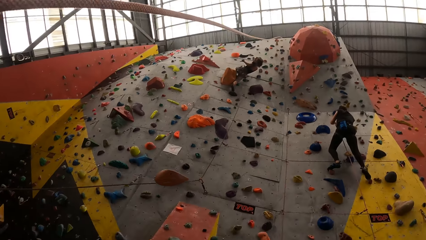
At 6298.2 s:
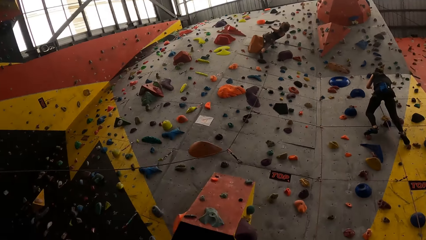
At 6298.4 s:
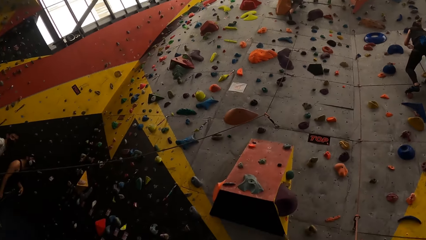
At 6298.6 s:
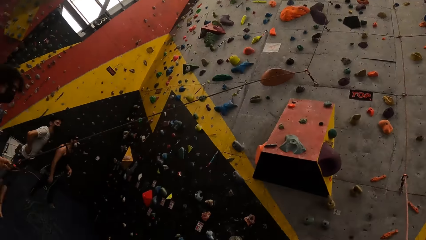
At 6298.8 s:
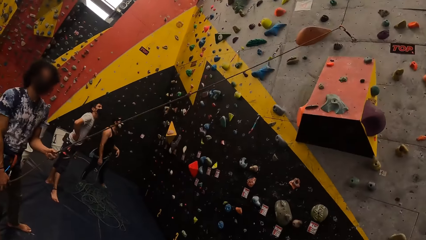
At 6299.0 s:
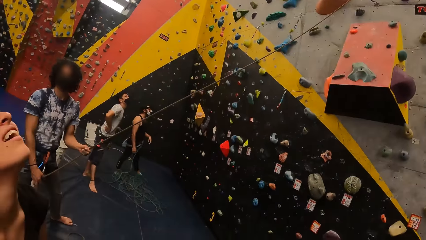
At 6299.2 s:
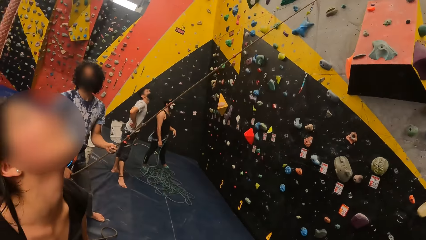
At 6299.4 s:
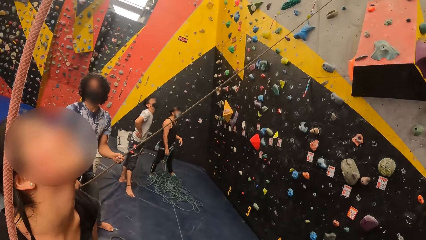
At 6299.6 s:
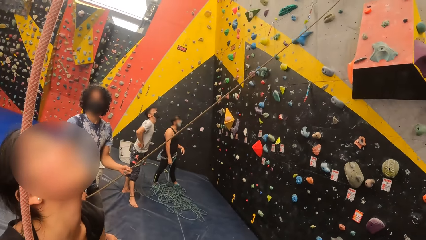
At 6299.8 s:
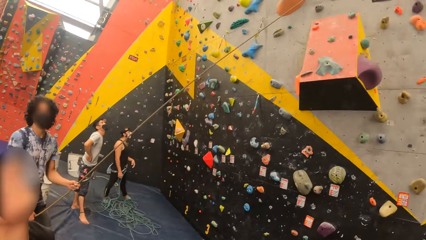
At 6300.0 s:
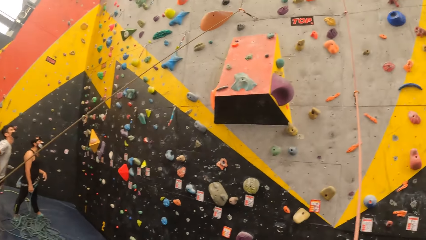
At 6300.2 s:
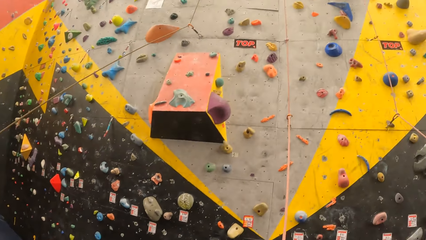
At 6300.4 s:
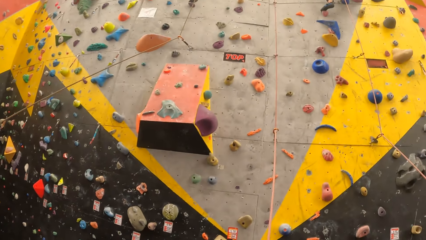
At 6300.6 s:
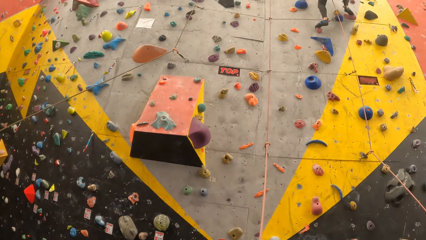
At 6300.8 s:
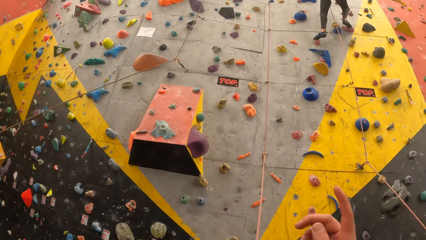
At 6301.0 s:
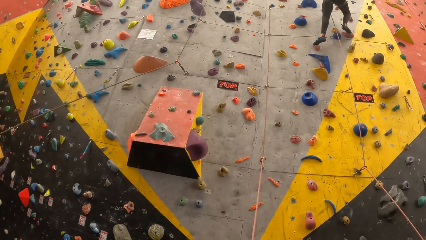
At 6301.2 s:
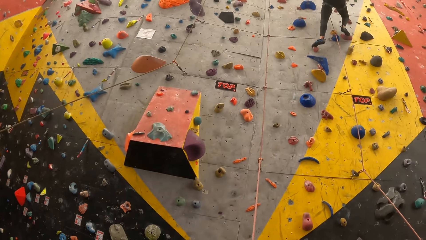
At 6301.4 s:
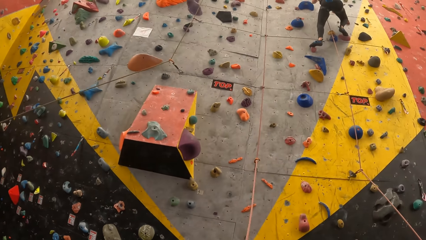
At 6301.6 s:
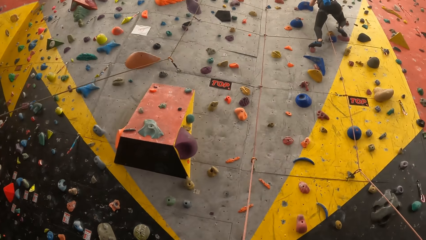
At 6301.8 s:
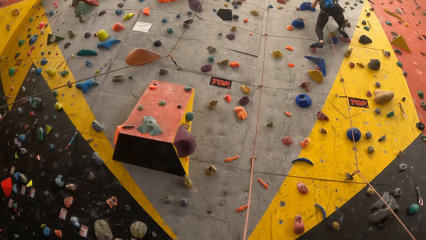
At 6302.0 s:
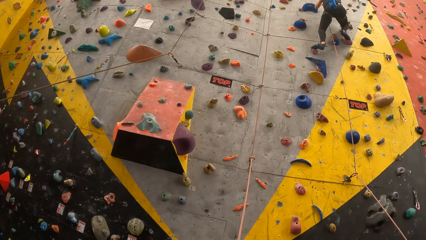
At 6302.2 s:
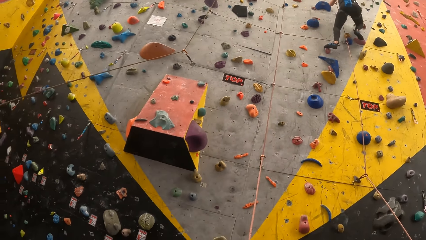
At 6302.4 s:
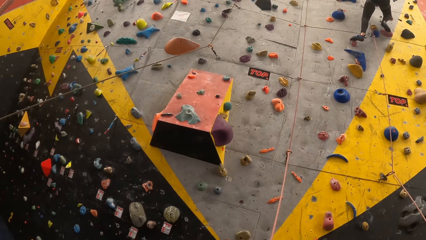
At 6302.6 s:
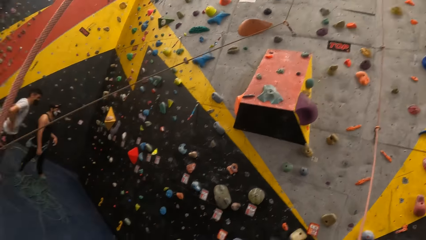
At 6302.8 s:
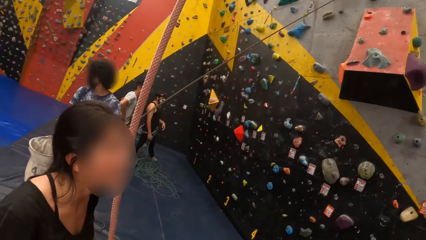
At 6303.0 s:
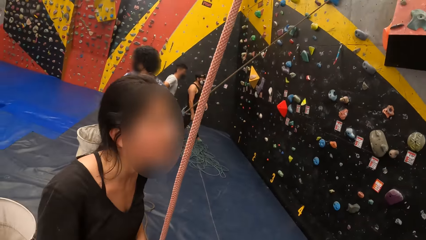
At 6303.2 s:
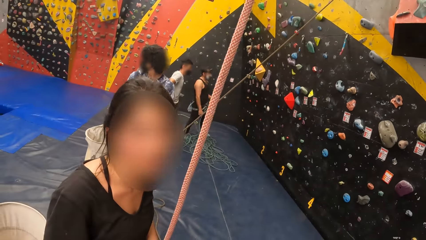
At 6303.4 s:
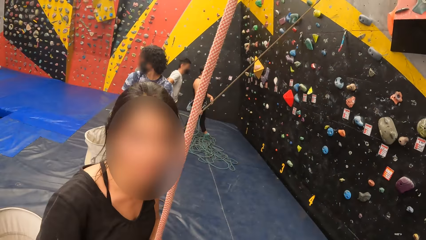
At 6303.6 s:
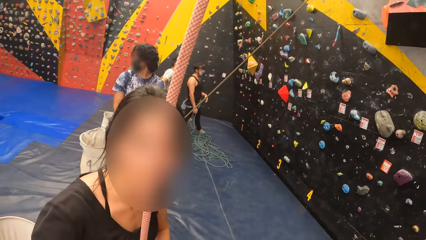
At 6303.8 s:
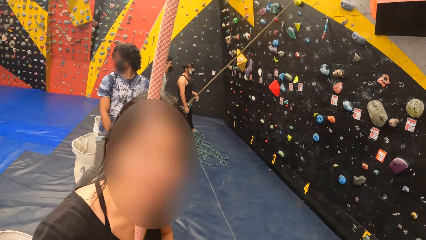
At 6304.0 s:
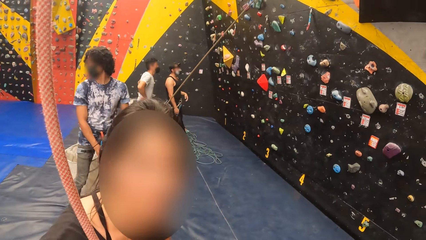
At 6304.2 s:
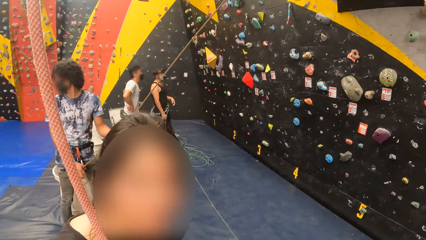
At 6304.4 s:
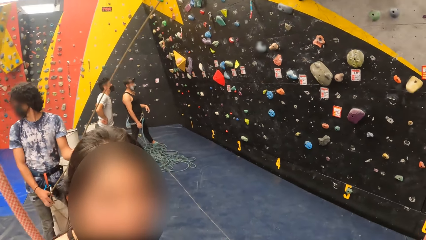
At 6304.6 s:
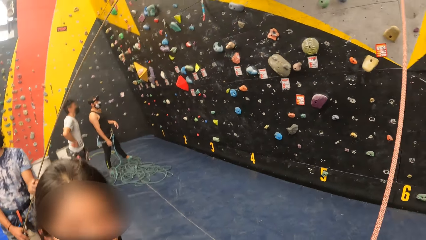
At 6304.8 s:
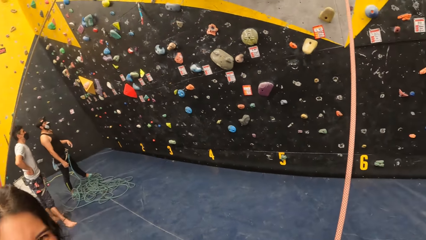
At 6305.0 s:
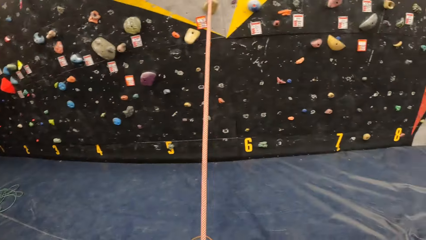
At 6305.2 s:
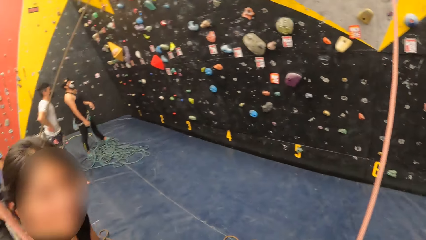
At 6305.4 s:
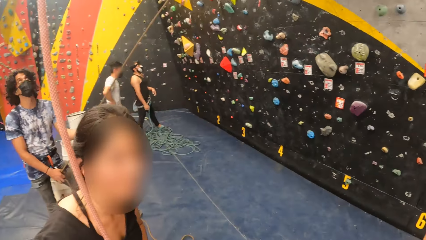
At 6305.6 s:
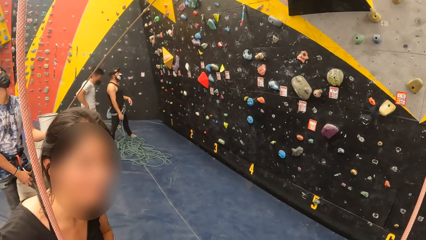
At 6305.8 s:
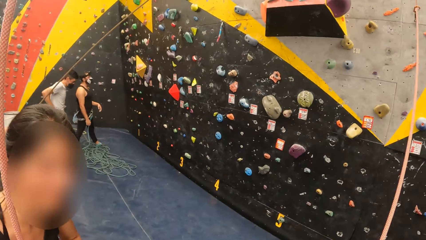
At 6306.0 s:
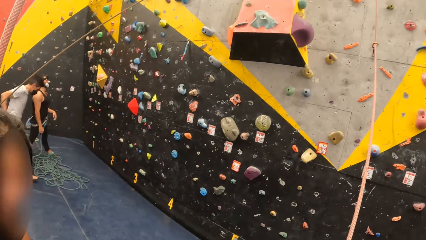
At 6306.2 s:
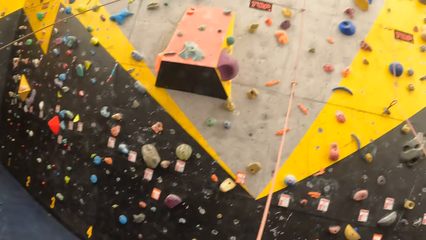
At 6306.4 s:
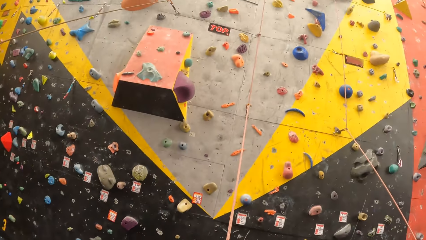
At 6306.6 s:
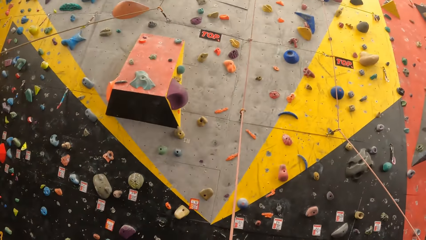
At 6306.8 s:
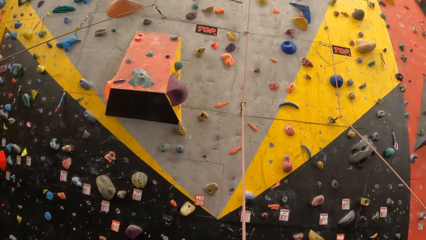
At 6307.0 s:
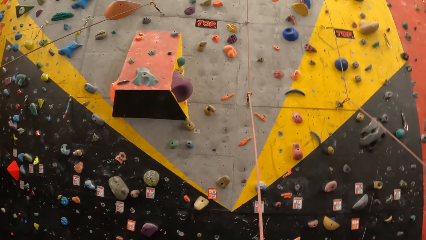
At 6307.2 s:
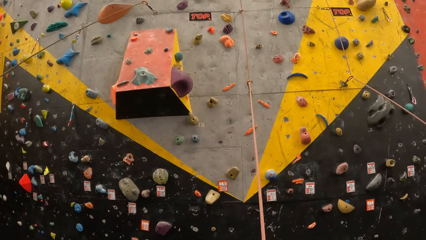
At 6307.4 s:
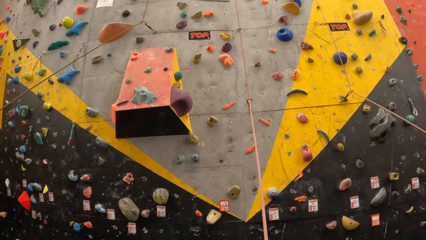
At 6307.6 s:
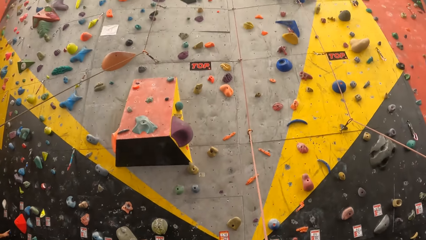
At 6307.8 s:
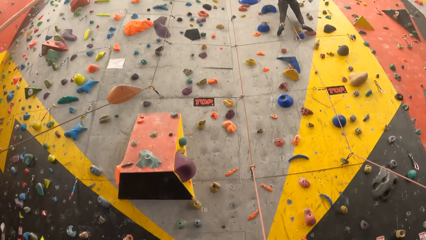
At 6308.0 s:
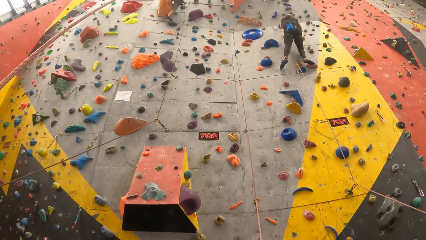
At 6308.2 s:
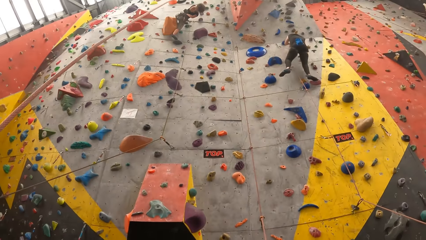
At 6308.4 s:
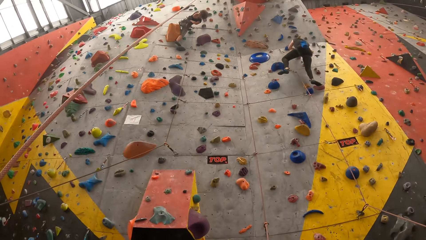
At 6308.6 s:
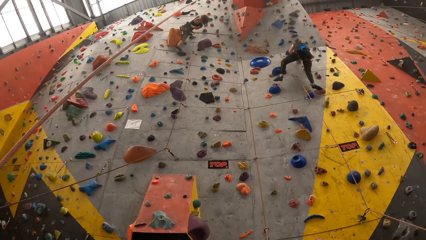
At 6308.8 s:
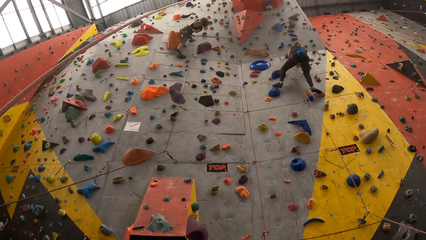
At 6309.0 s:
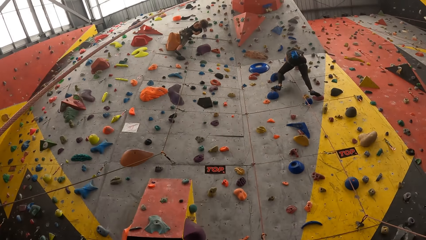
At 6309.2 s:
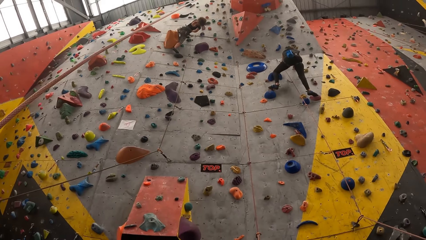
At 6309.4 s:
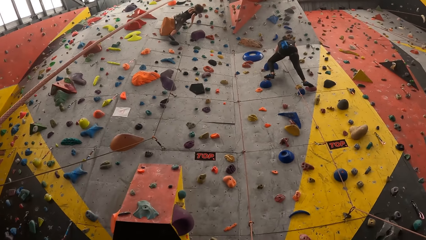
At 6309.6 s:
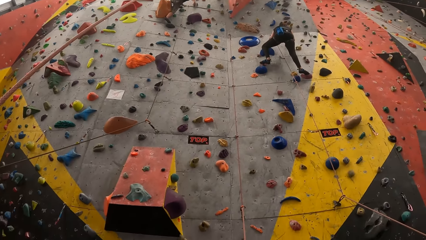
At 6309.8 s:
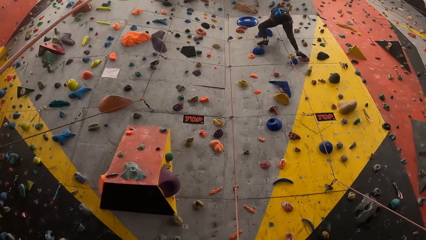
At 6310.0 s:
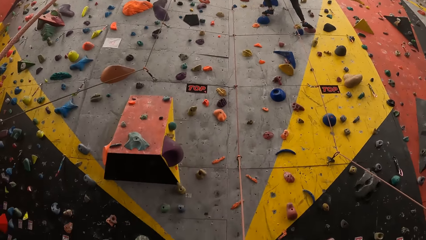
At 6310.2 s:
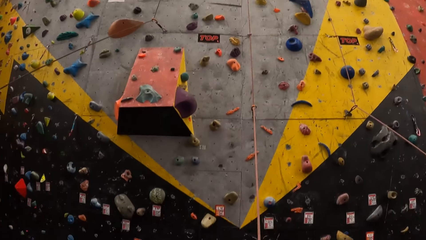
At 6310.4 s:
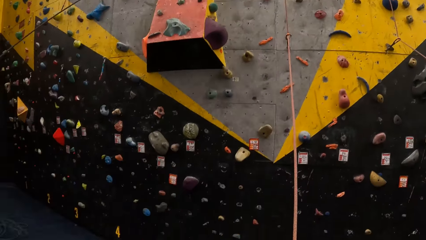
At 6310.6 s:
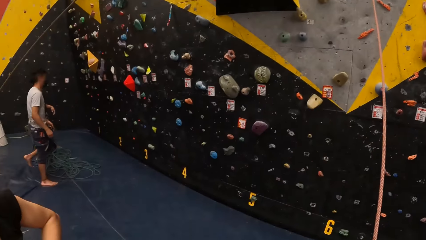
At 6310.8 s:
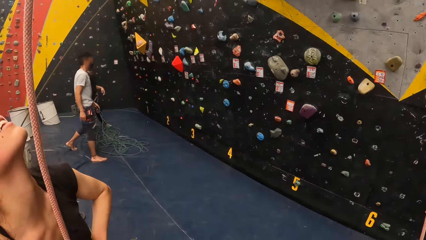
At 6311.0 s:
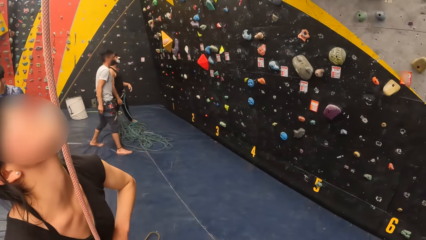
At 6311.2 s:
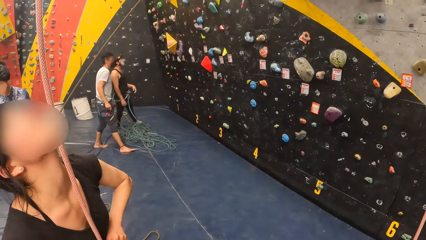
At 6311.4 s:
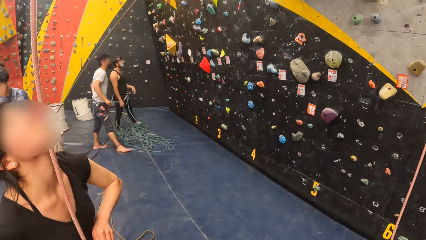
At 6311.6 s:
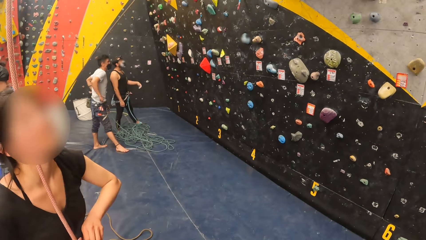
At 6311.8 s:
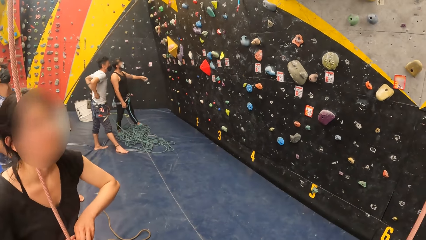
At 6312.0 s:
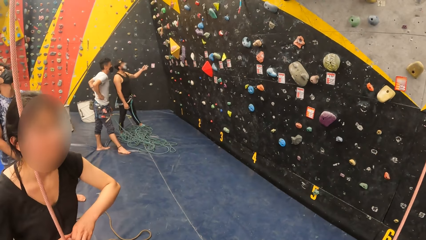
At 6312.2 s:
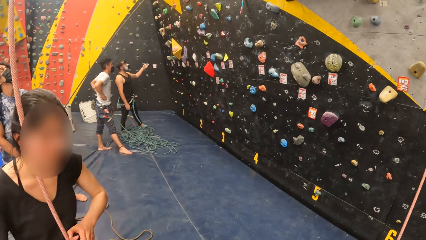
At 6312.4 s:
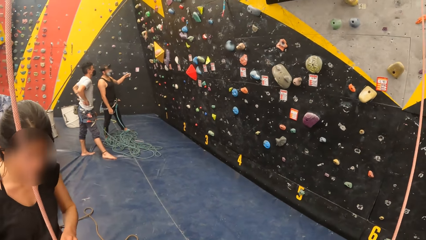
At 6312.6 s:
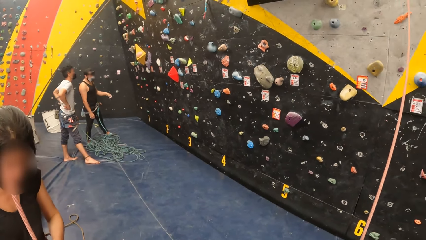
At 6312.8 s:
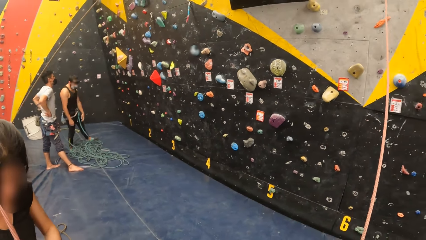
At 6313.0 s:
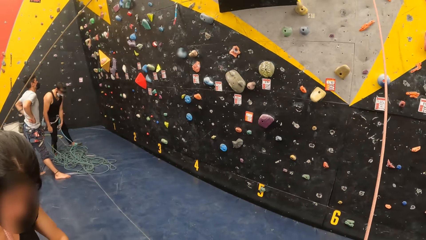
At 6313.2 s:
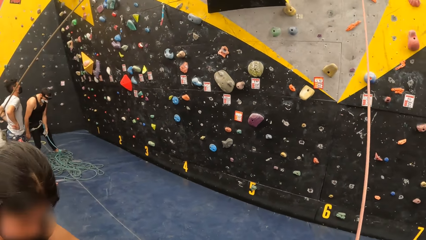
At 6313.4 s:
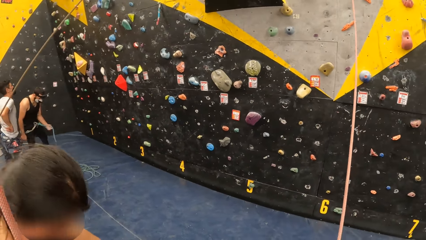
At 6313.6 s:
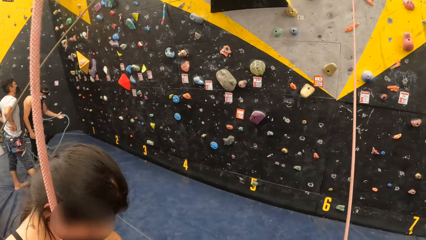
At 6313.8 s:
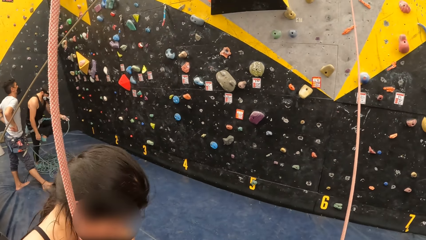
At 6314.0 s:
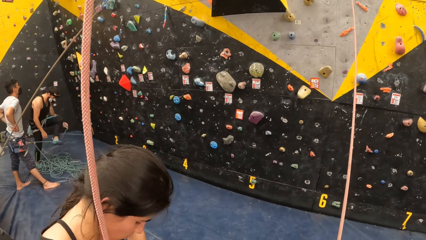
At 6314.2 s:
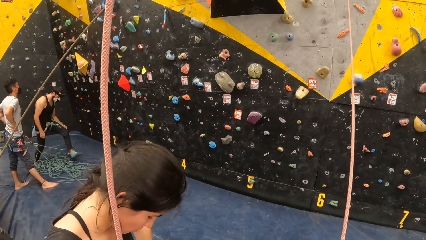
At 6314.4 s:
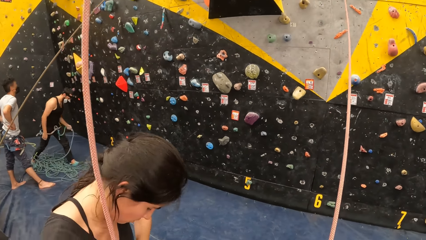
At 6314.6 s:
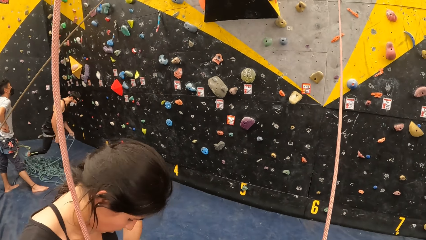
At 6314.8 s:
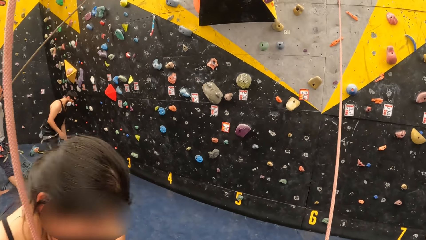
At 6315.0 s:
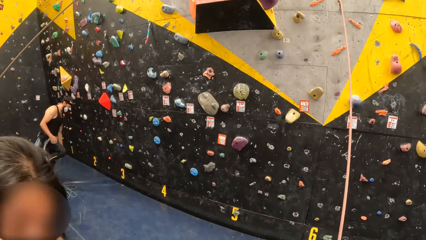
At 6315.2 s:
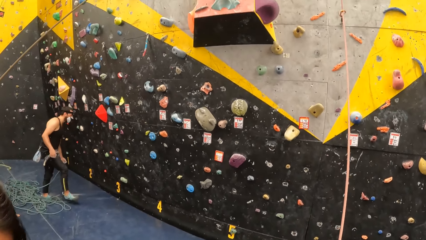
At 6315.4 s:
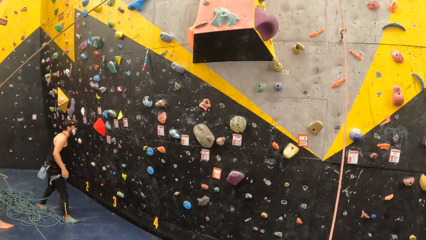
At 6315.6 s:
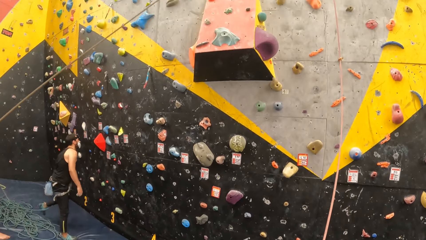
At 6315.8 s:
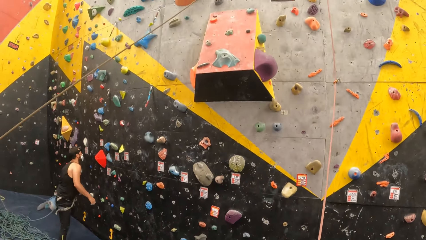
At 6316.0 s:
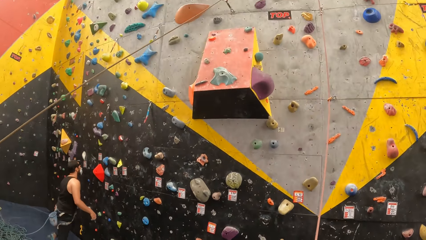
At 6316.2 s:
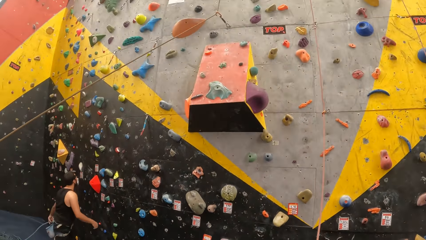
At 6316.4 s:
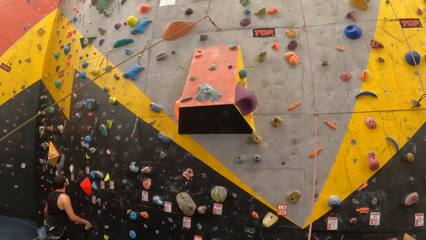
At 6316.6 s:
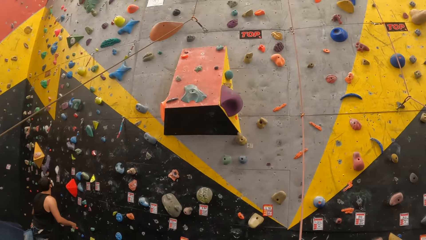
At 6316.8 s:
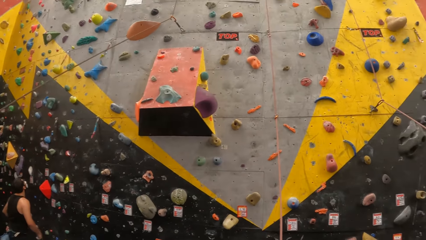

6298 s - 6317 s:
The camera wearer talks to a person. They interact with the person. They look up on the climbing wall. They interact with the person.
